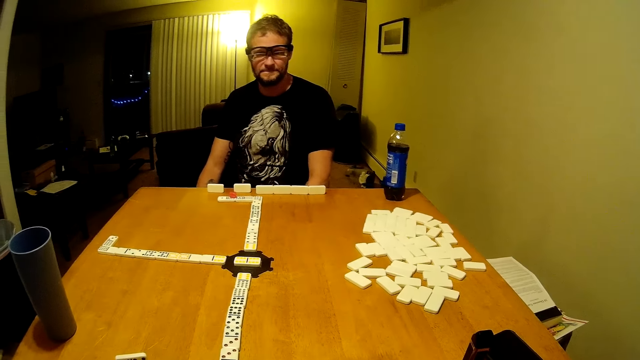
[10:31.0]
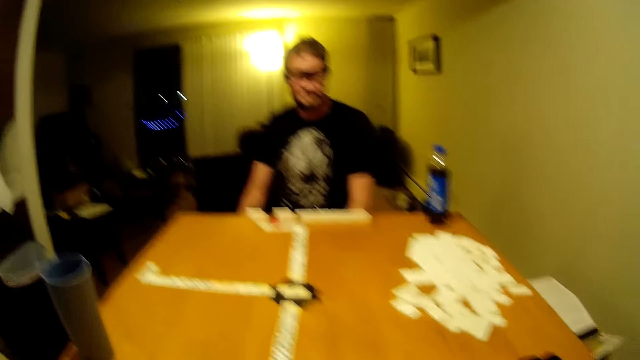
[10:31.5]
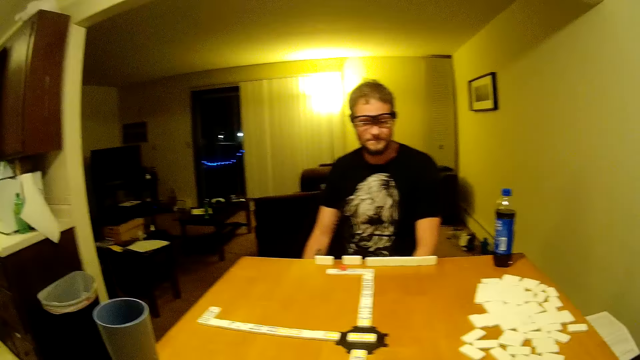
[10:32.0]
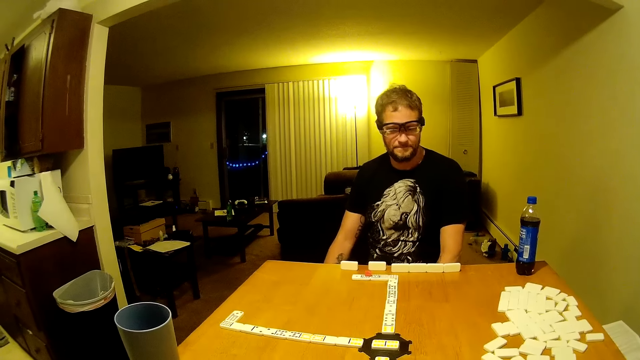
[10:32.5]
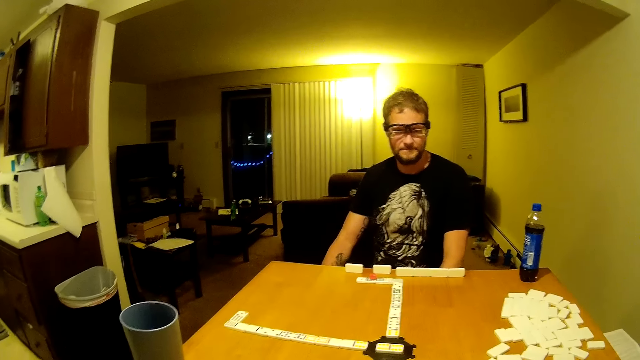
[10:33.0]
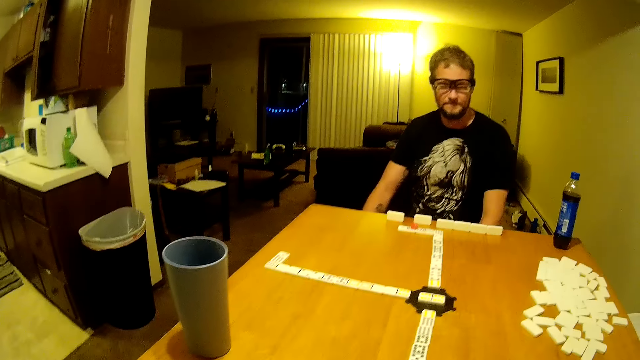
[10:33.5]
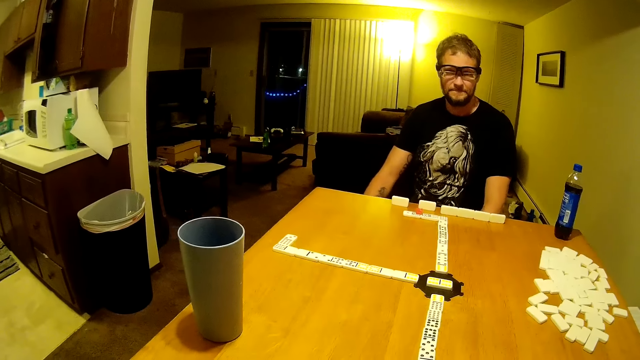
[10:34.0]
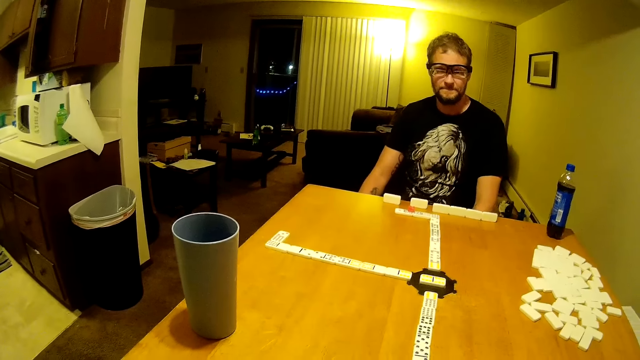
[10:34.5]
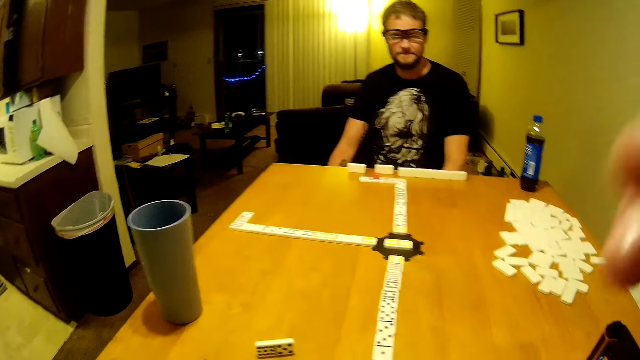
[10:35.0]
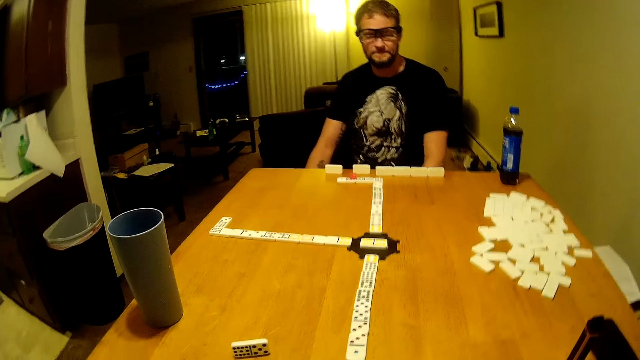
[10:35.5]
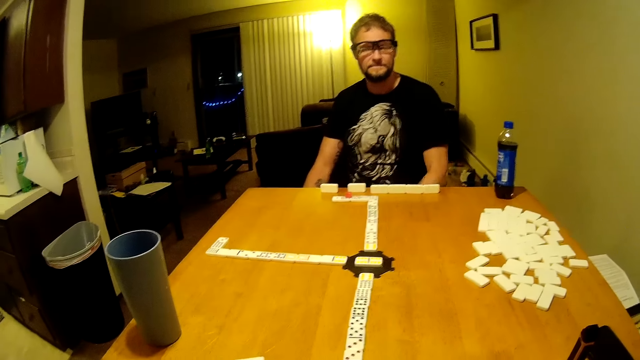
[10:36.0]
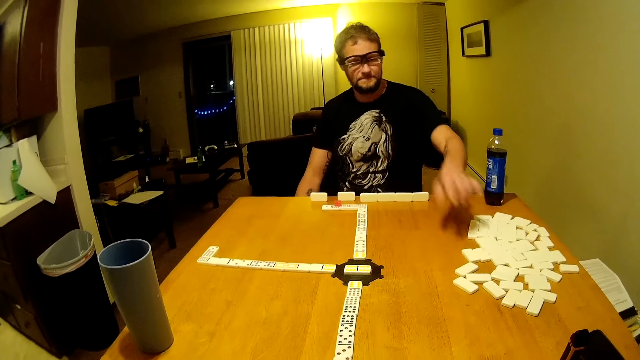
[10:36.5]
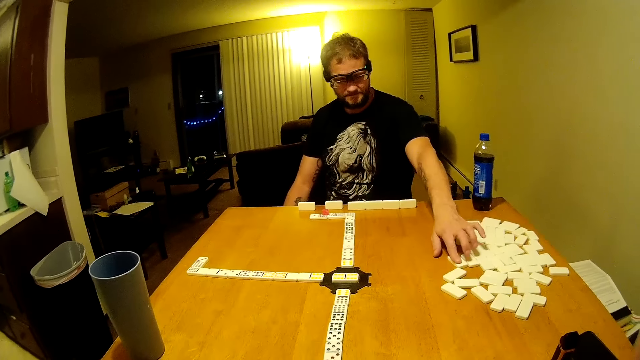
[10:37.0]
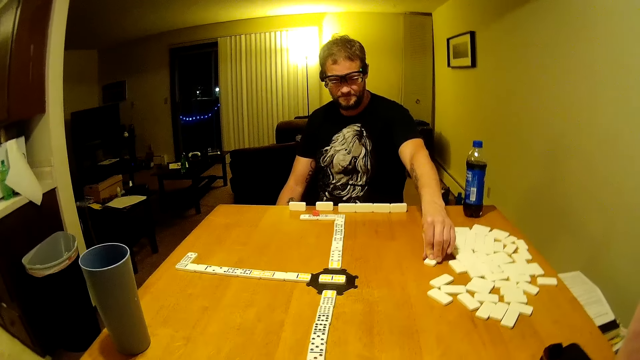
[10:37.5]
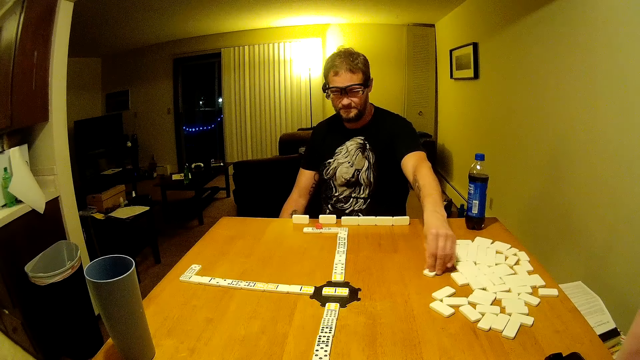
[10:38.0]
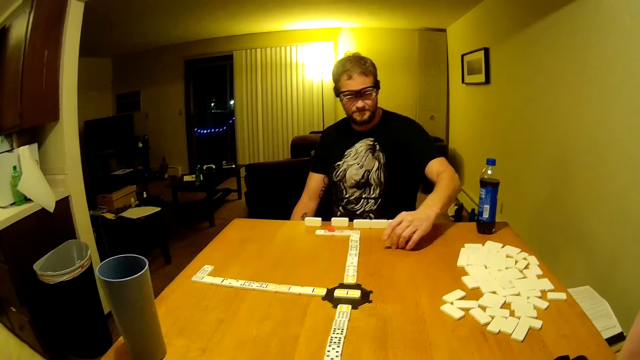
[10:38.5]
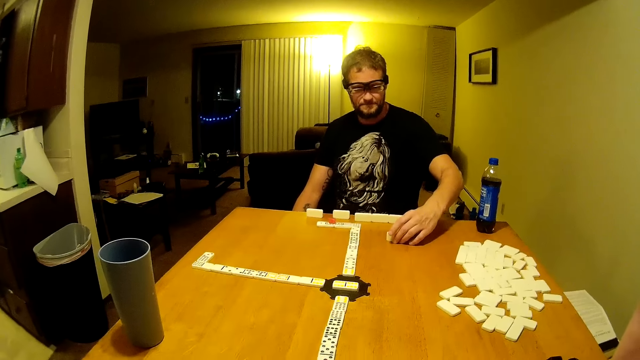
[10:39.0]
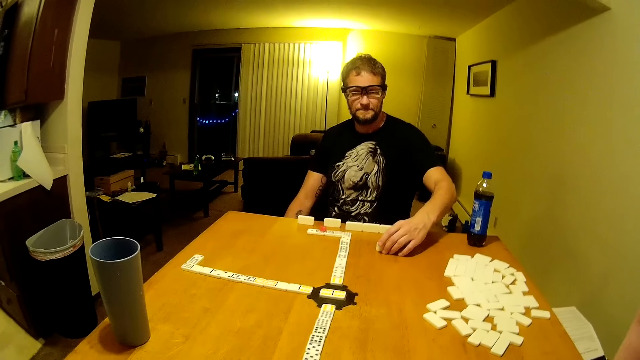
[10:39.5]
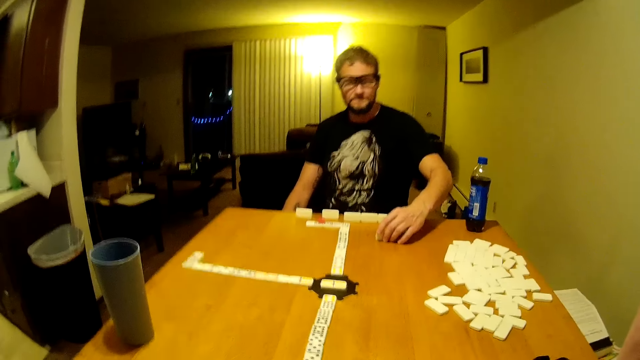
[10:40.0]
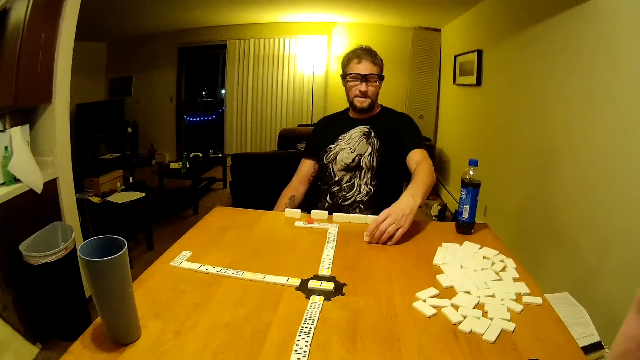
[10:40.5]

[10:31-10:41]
The camera wearer looks around. He moves his hand and raises his hand. A man drags a domino piece, picks up dominoes, and looks at the domino piece.

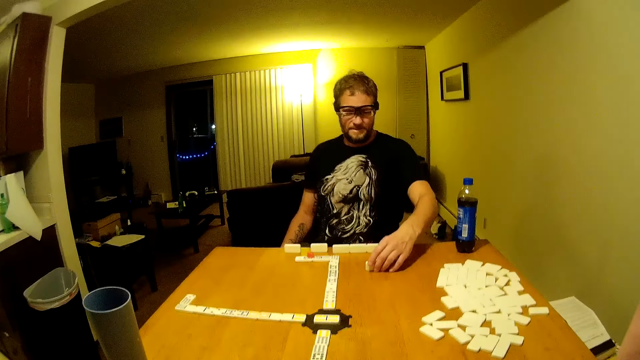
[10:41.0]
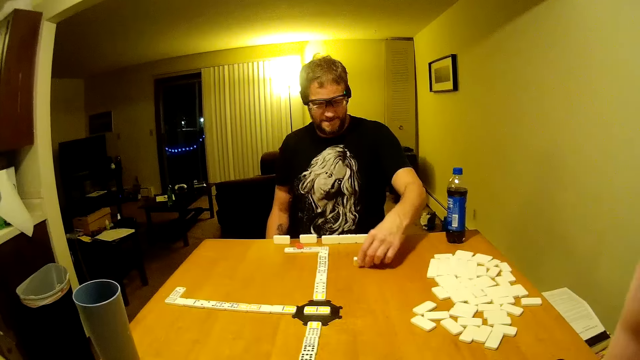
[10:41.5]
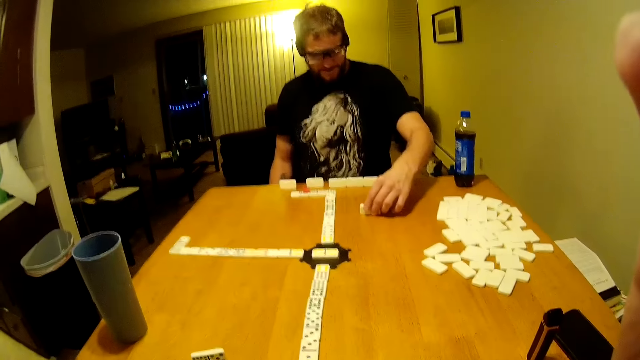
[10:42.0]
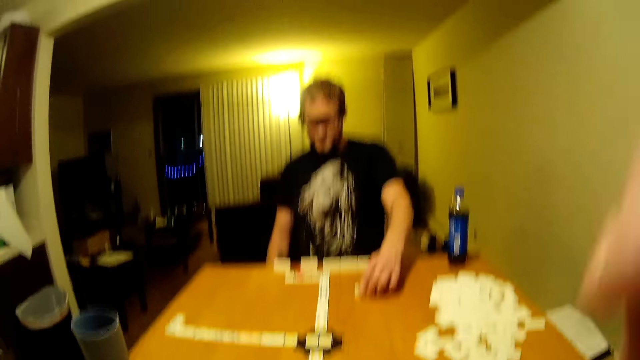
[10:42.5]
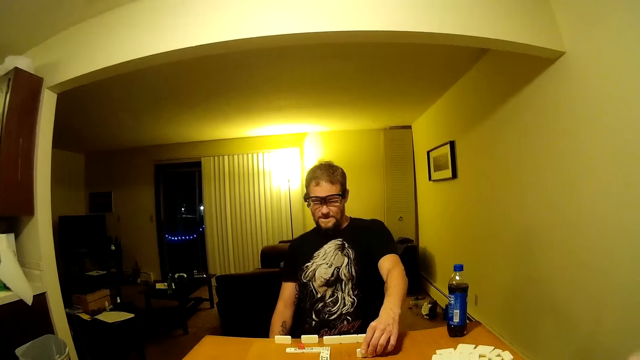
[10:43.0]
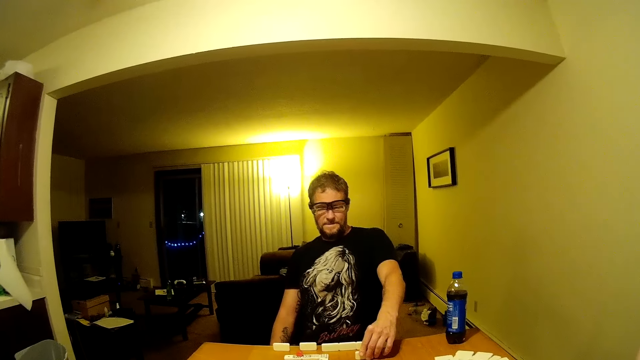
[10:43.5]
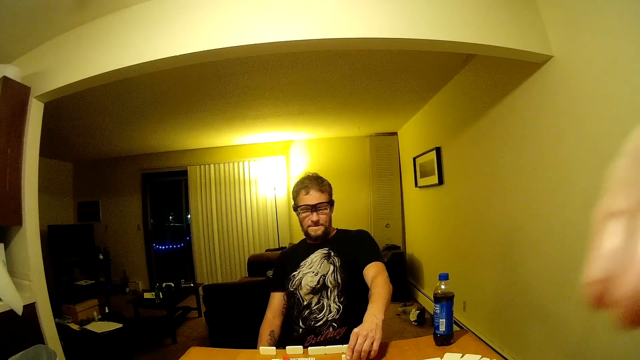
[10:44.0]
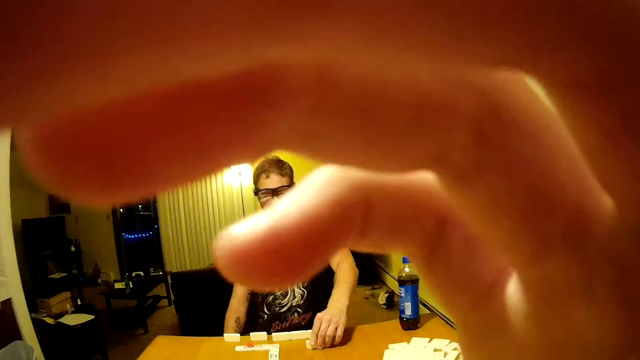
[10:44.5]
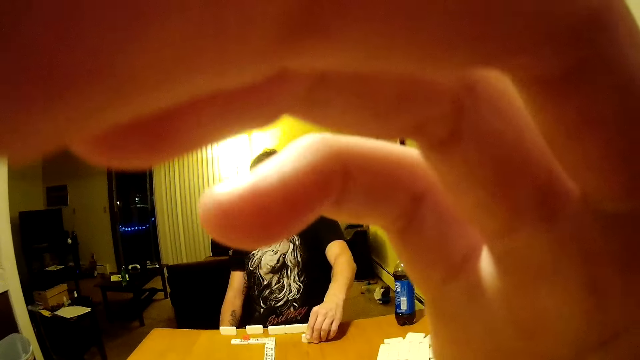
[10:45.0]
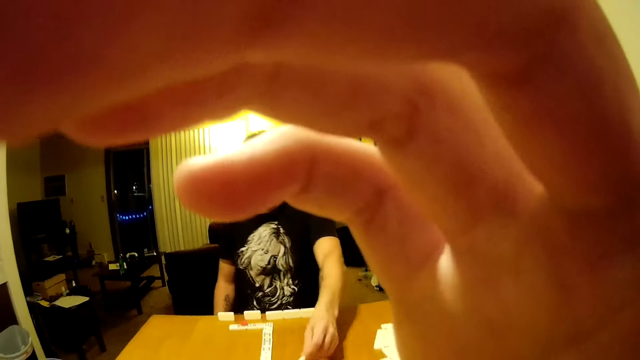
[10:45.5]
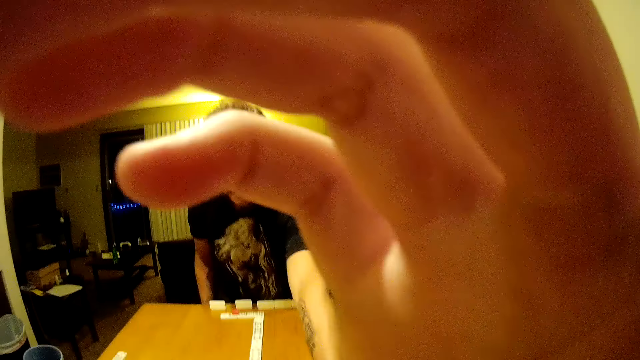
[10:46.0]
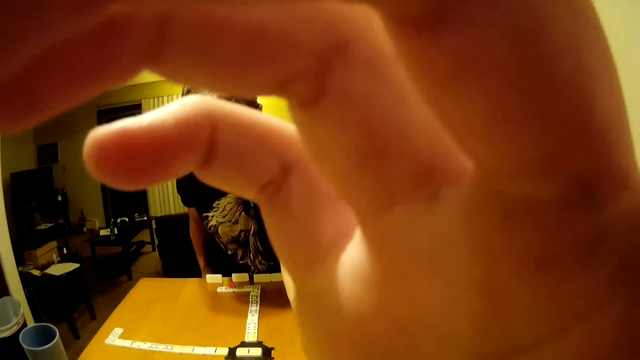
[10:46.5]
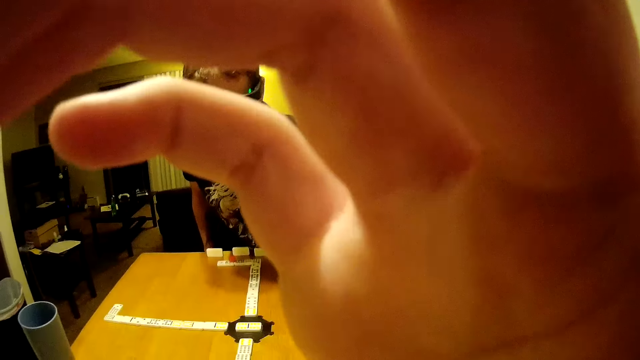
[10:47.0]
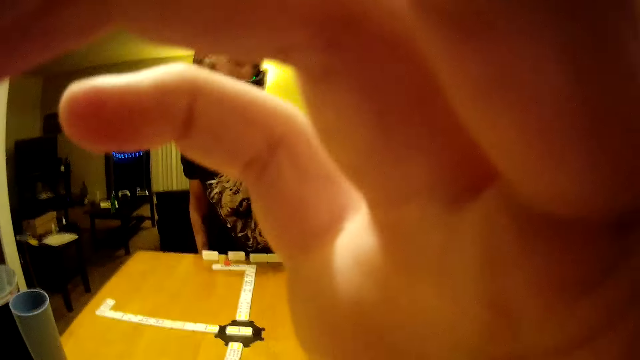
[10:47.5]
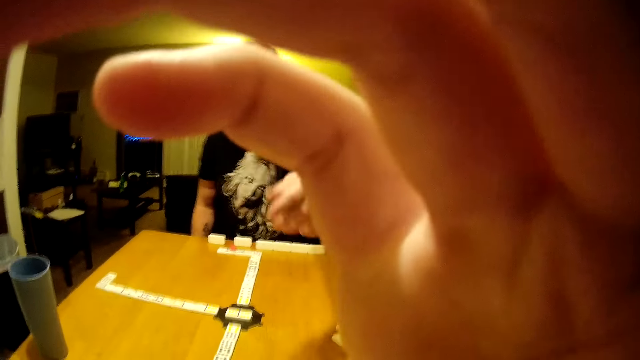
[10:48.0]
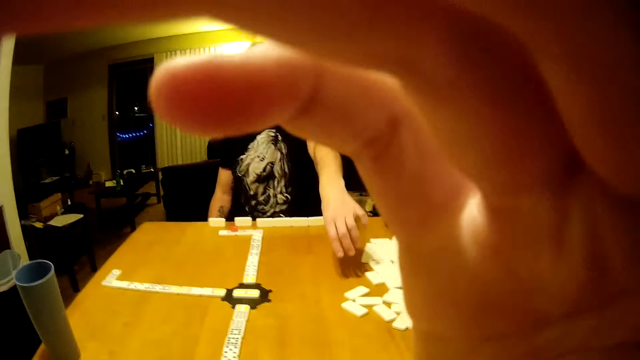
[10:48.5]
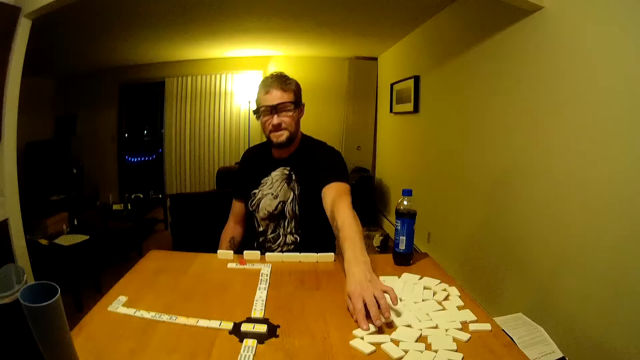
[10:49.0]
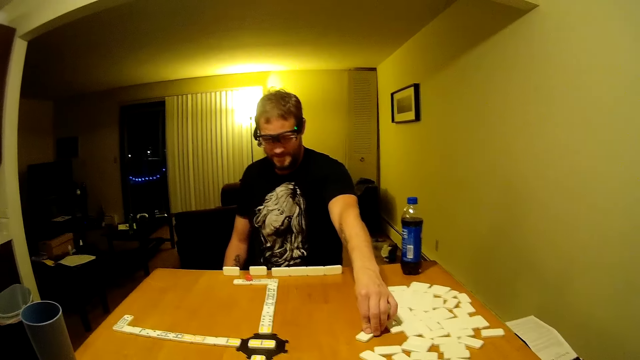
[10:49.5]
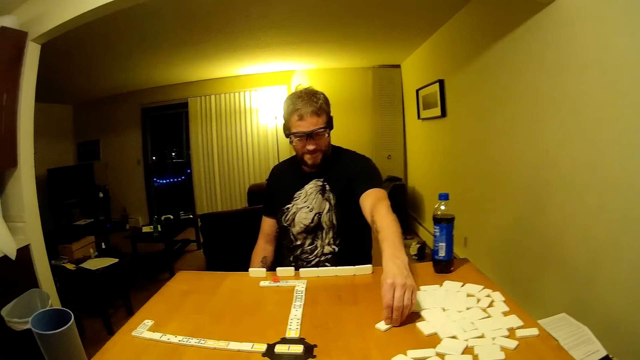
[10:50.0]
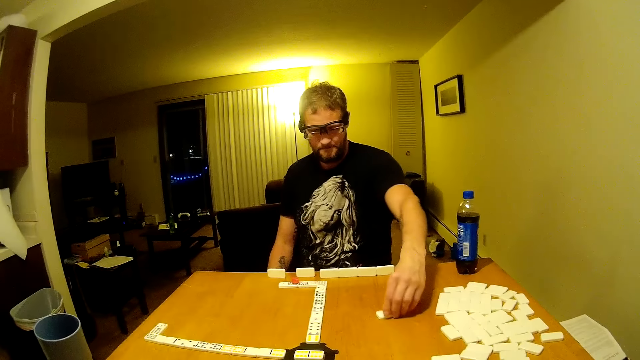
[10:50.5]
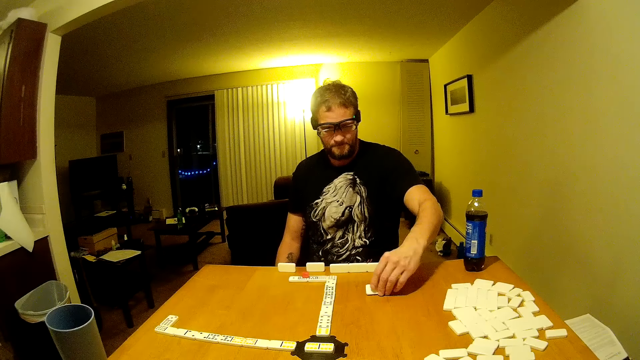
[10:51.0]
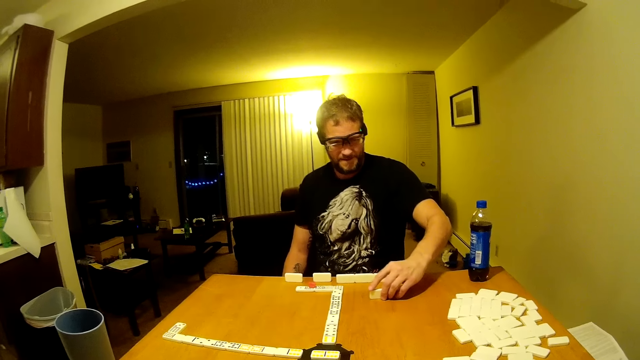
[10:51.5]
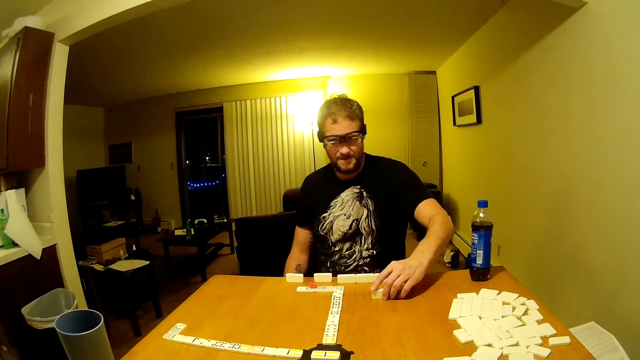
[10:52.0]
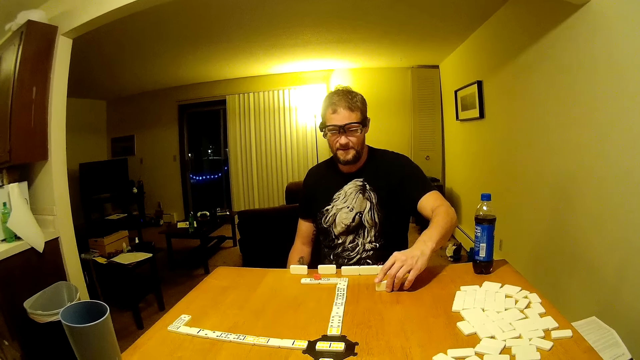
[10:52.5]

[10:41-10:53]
A man picks up a domino piece and puts the domino piece on the table. The camera wearer looks around. The man moves dominoes on the floor. The camera wearer moves his hand and adjusts the camera. The man drags the domino piece on the table. The camera wearer moves his hand. The man picks up the dominoes, pulls the dominoes on the table, and looks at the domino piece.
